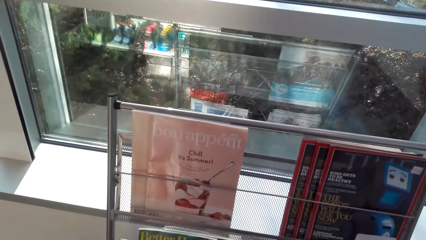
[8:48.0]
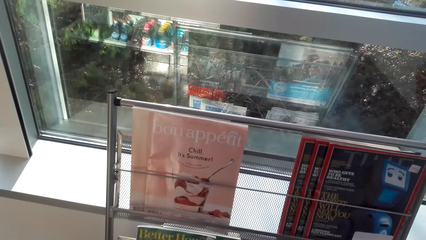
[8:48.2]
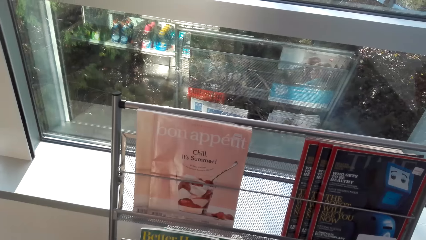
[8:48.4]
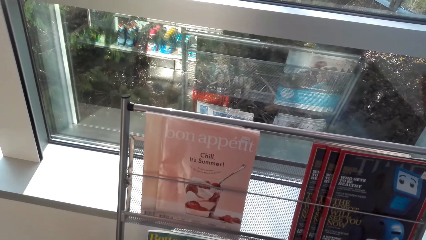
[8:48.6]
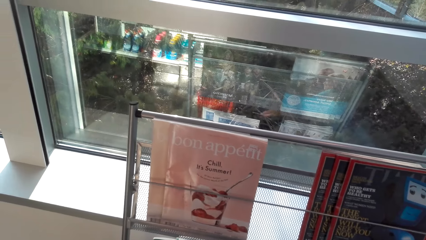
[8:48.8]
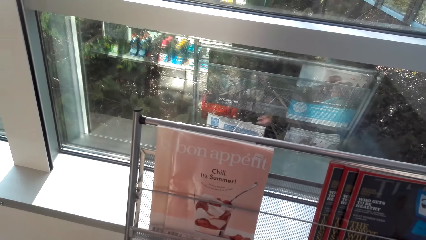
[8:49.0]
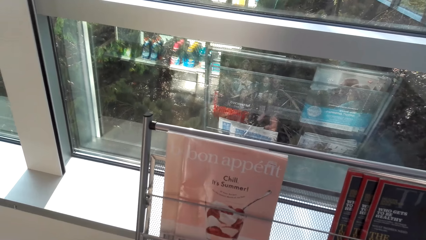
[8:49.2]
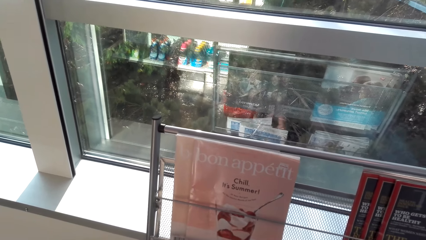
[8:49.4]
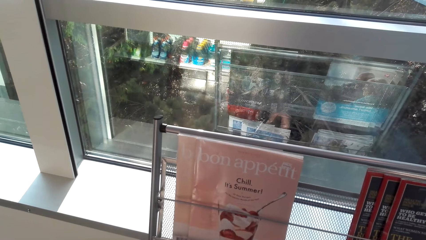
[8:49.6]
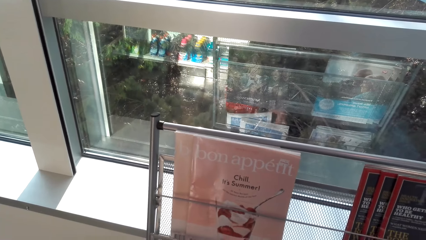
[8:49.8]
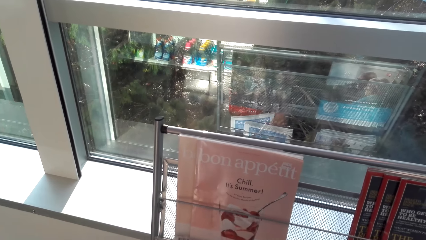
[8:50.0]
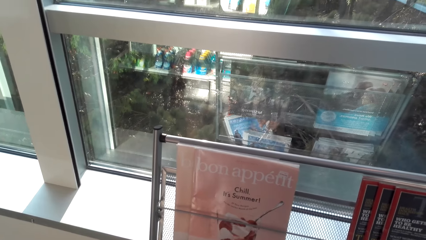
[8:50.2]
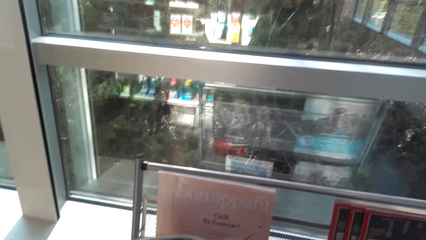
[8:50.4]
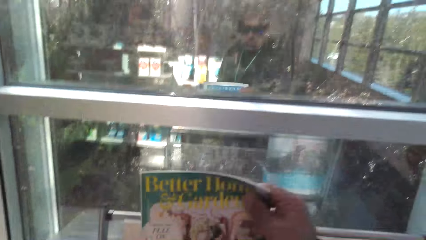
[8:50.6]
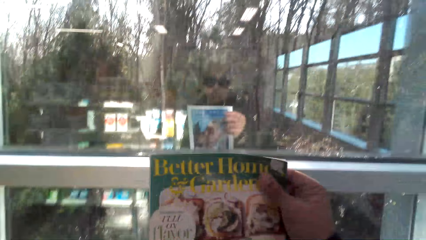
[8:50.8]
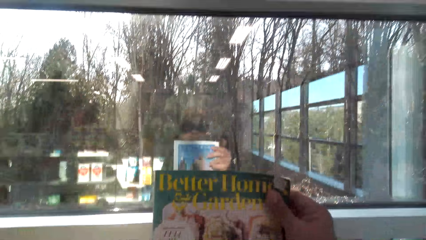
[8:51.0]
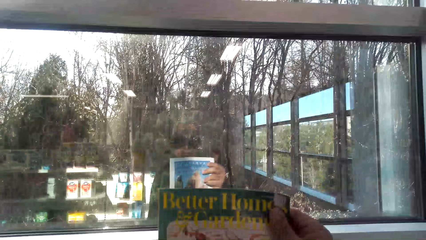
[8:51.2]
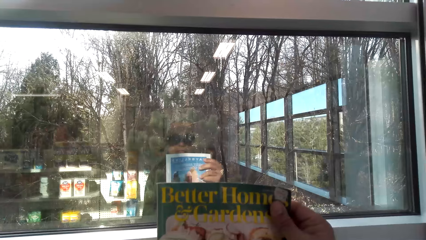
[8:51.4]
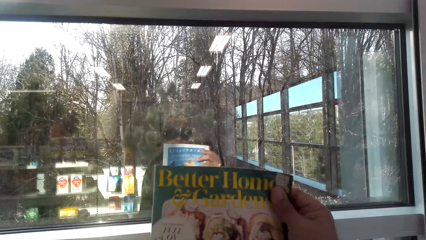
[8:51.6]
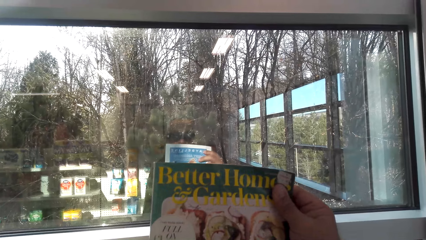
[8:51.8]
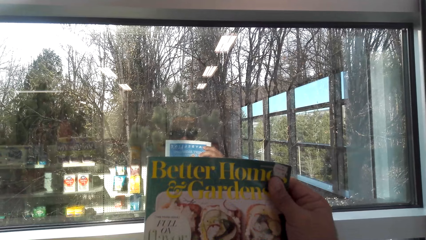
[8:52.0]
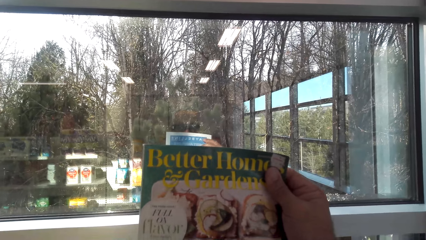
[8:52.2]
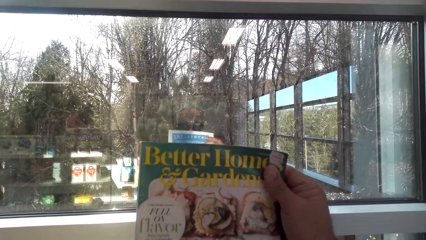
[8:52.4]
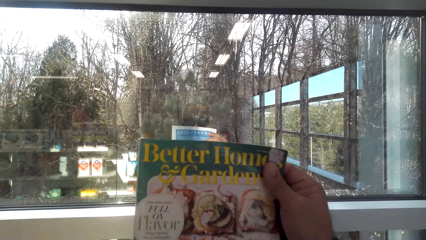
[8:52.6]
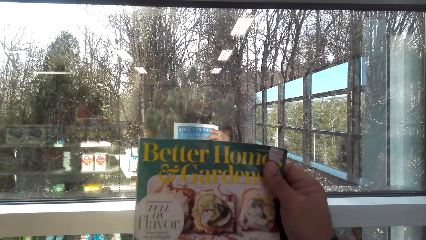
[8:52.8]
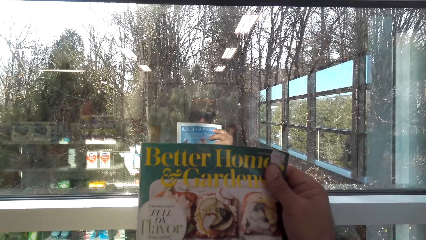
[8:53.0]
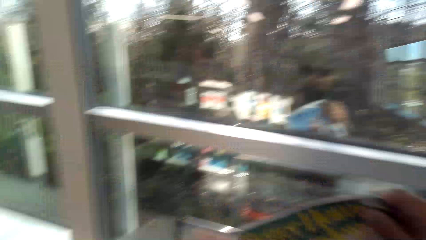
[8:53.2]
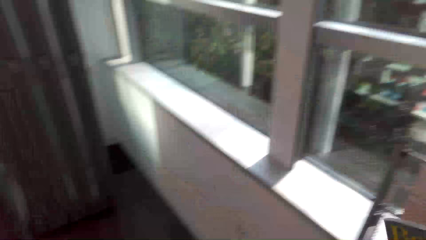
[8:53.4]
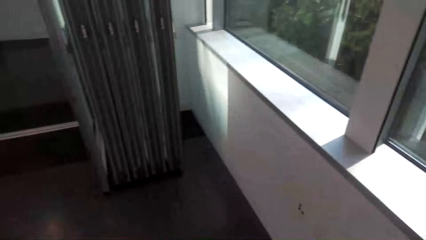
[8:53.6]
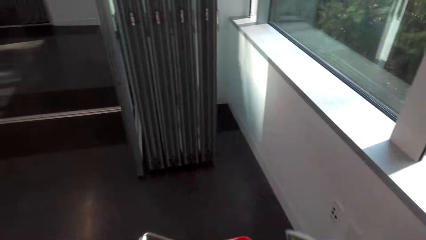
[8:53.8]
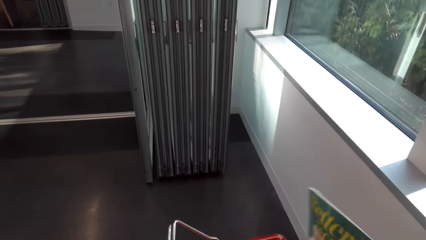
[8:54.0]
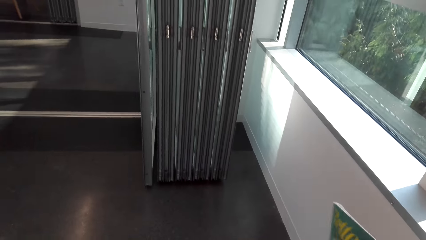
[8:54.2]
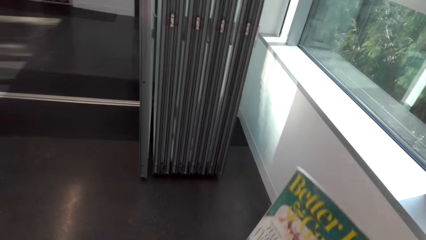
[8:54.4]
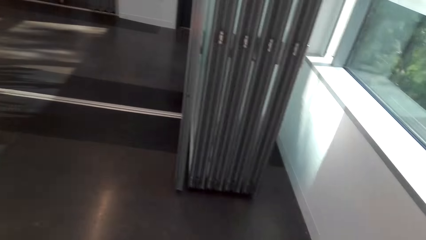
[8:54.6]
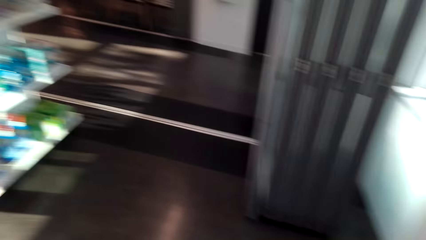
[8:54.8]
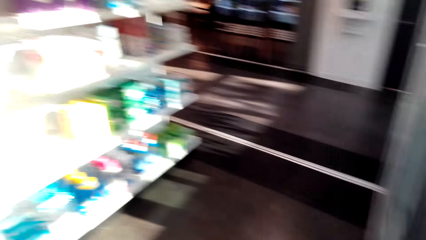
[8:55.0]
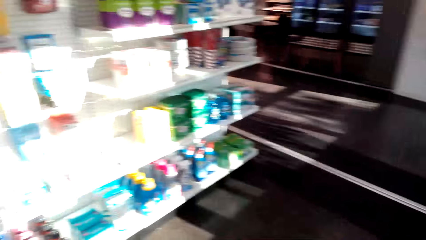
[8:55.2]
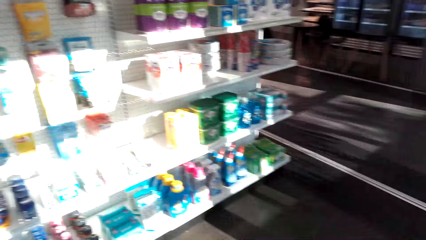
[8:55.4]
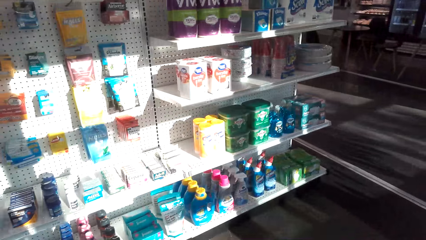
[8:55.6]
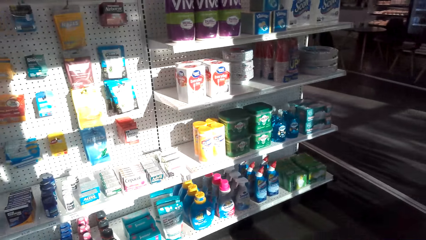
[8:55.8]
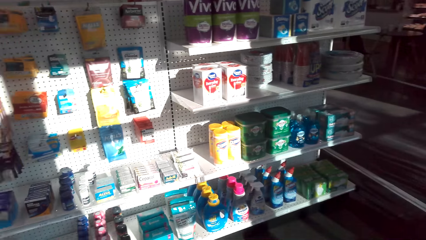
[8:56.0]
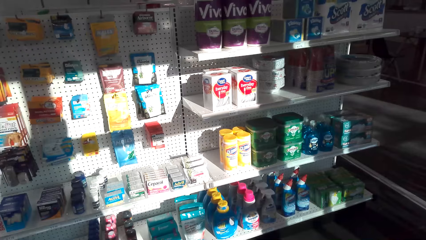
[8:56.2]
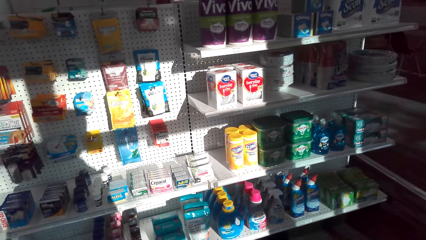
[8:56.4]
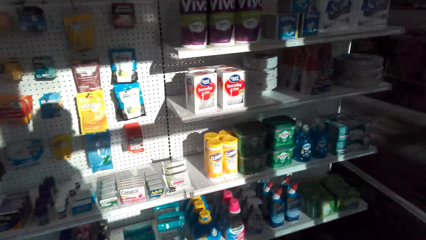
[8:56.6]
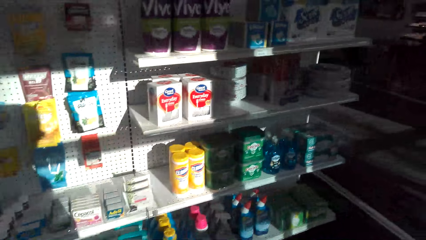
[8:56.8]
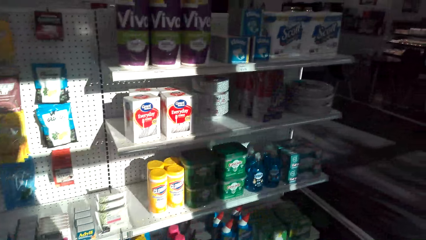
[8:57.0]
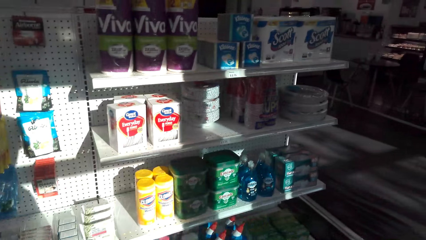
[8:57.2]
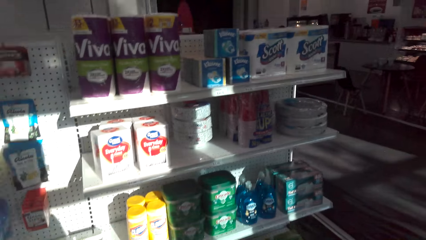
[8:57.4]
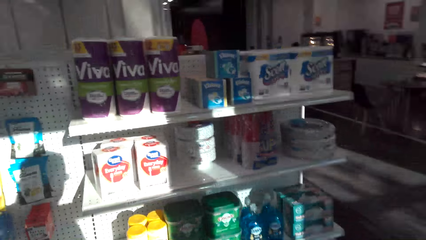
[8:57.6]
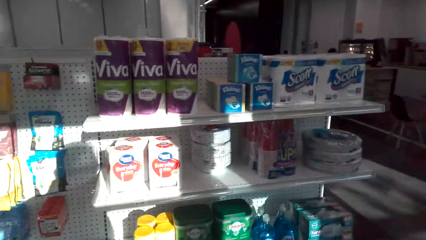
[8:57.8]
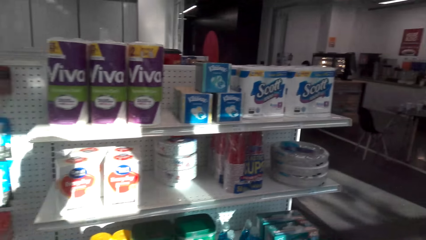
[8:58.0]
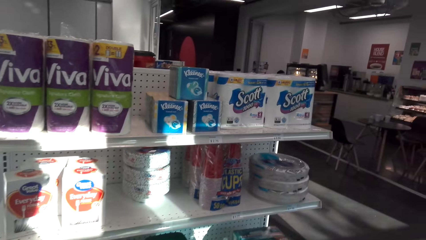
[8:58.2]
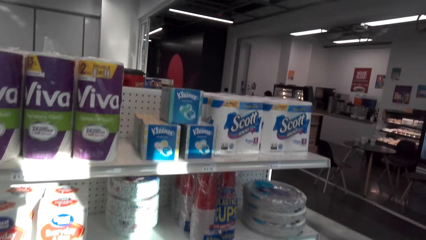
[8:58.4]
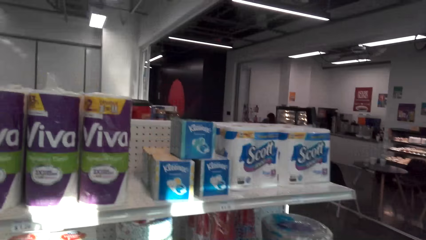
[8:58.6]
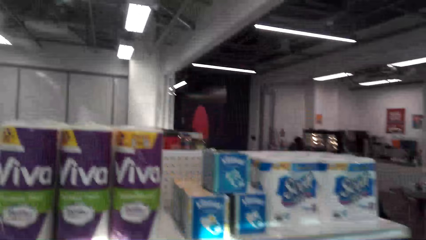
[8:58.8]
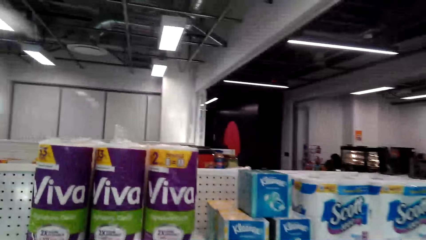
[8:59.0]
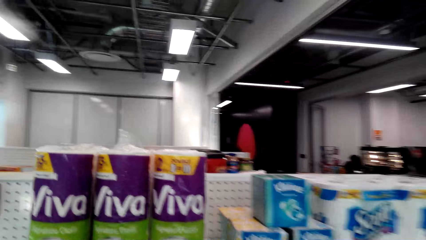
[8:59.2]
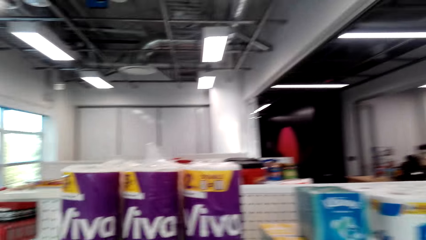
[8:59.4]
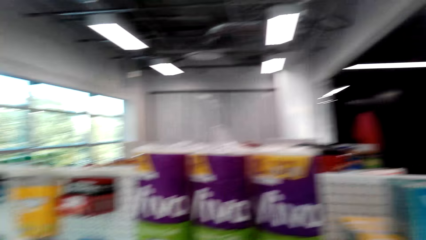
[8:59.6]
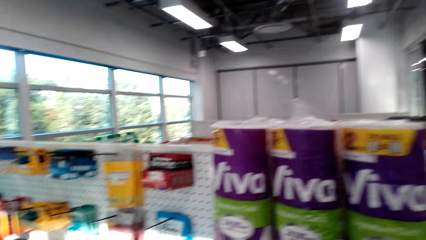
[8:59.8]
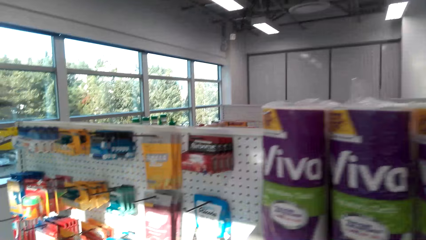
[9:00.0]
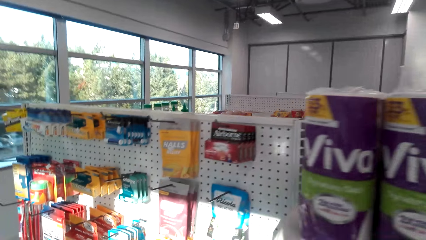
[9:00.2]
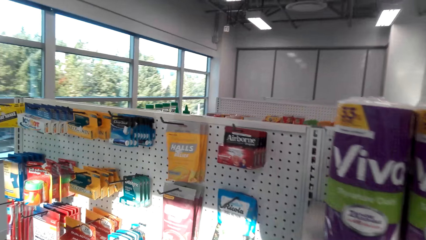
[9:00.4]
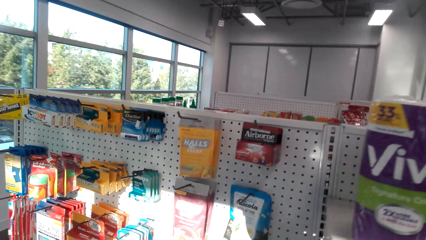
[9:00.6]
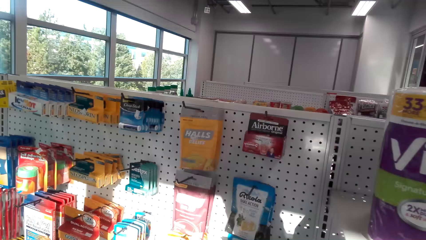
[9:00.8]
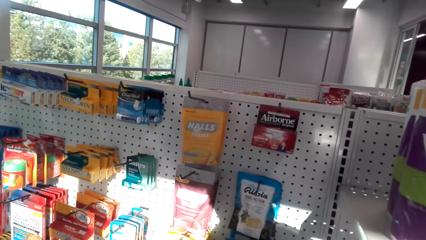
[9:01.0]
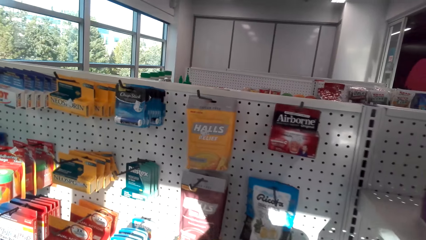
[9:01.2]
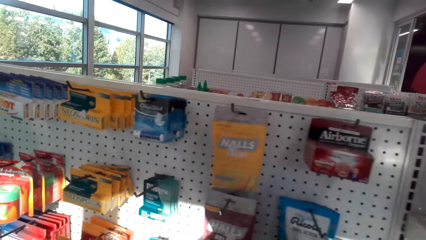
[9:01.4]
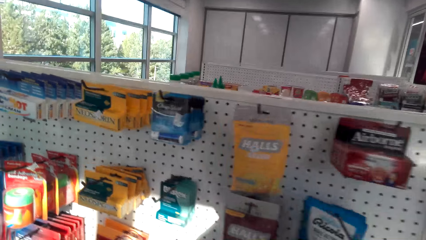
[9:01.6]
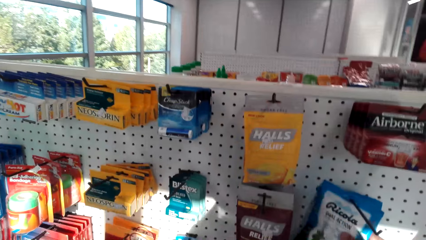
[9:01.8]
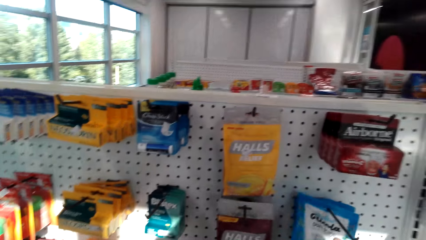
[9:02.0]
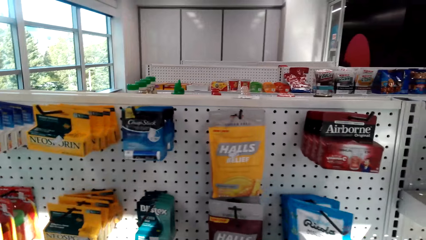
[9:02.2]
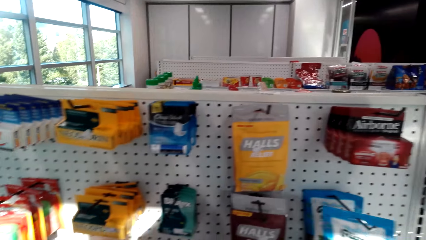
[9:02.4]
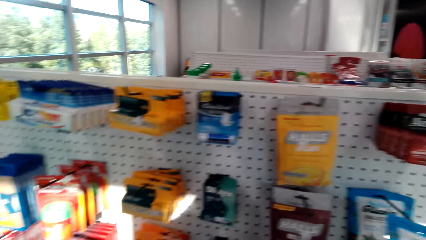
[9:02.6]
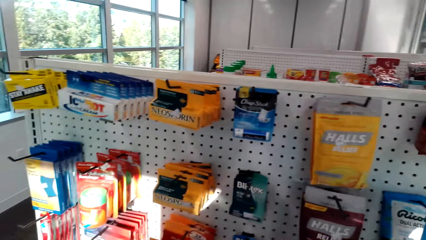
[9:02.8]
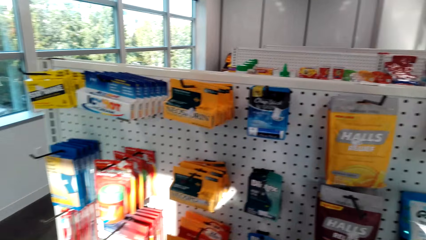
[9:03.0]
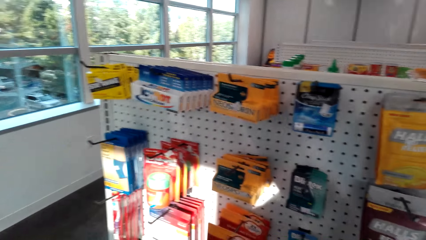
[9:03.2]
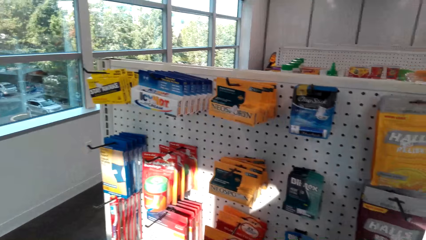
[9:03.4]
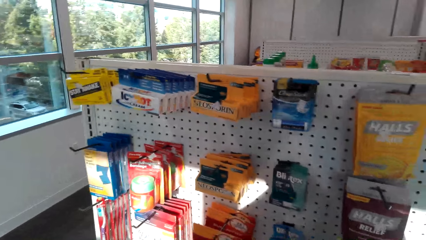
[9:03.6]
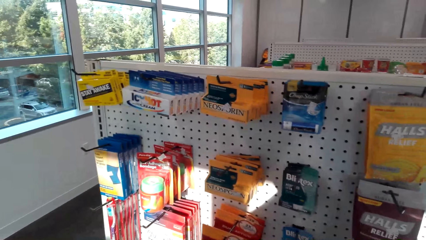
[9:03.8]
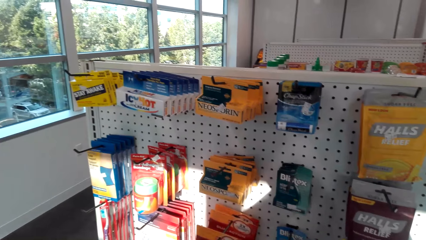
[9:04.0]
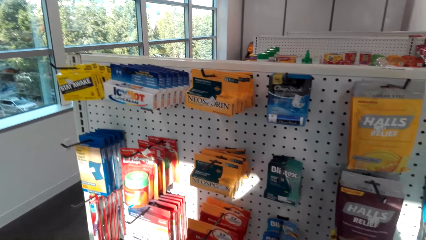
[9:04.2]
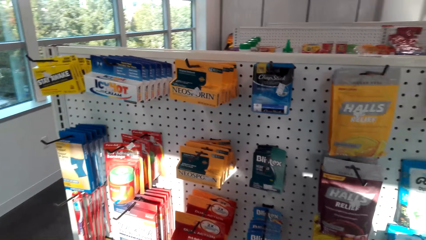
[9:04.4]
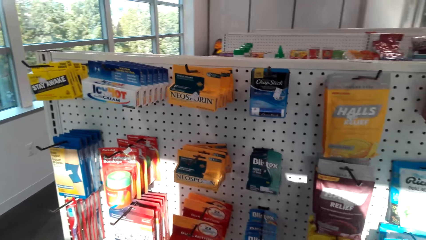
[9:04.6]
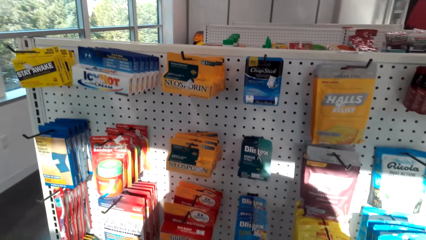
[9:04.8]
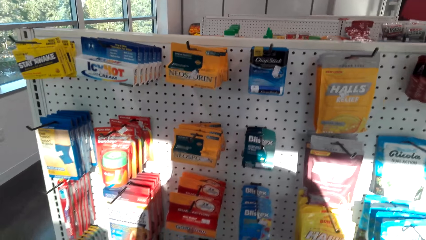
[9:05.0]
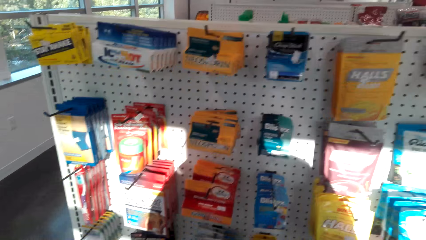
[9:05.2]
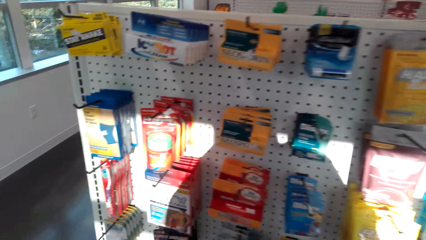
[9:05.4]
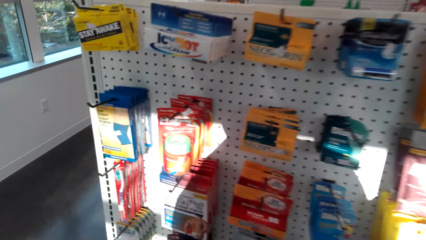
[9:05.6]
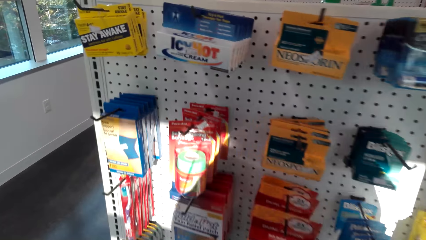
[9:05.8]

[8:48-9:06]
The camera wearer picks up a book from the book stand. They hold the book. They keep the book. They stand beside the shelf. They pick up a packet from the hook.
